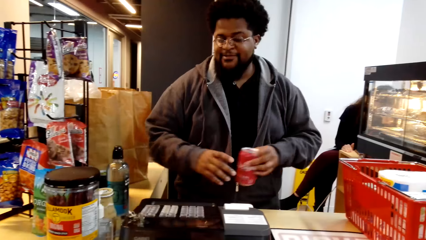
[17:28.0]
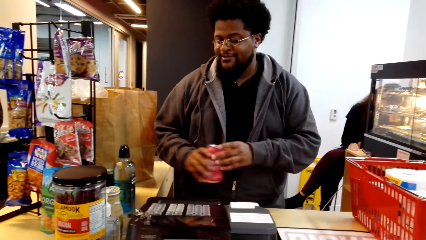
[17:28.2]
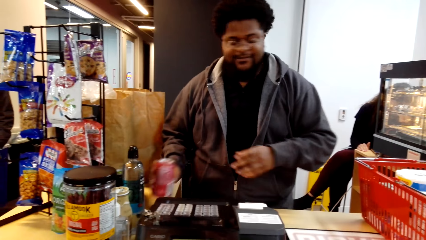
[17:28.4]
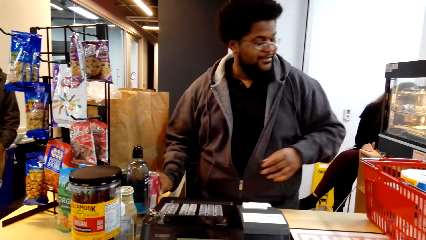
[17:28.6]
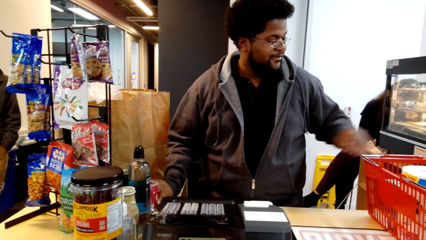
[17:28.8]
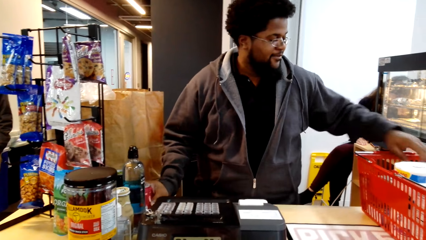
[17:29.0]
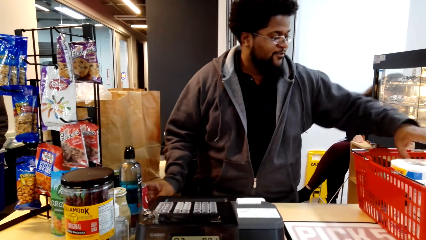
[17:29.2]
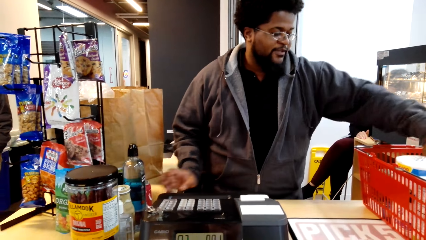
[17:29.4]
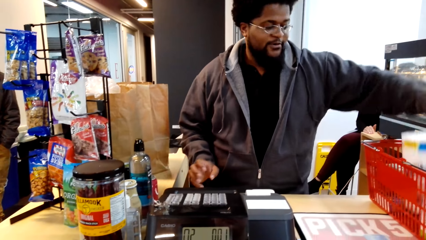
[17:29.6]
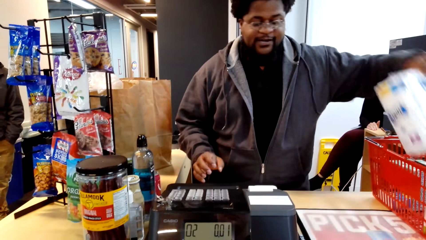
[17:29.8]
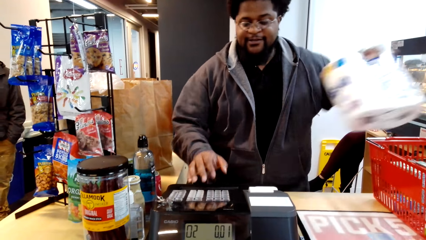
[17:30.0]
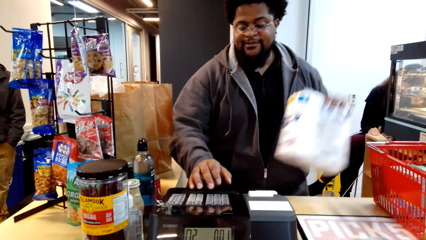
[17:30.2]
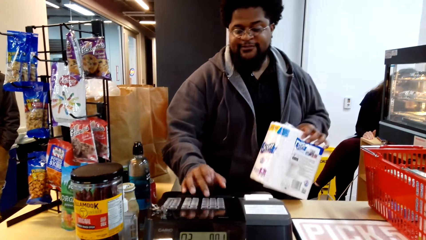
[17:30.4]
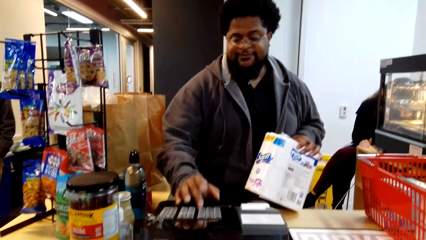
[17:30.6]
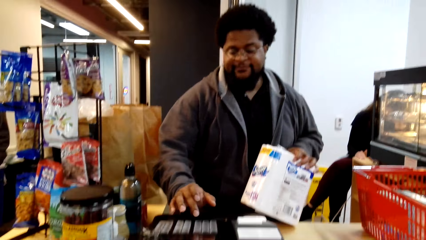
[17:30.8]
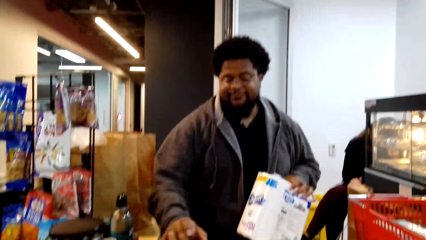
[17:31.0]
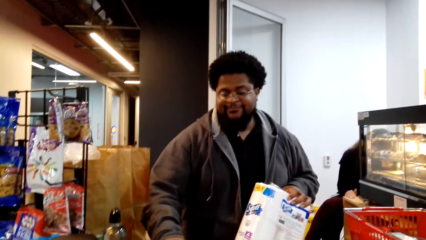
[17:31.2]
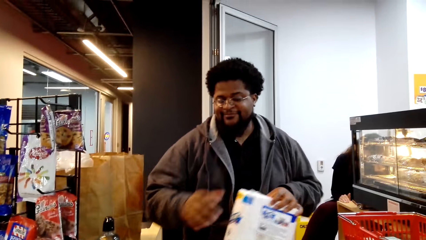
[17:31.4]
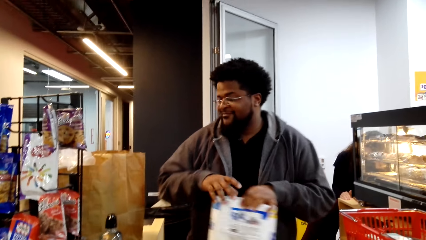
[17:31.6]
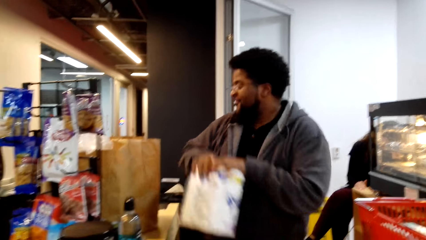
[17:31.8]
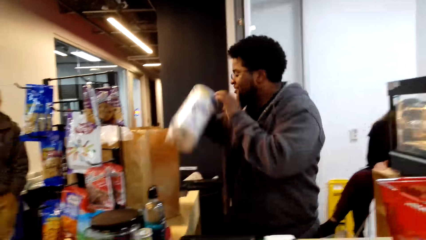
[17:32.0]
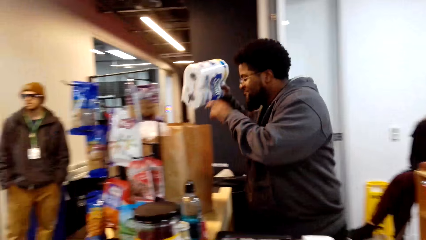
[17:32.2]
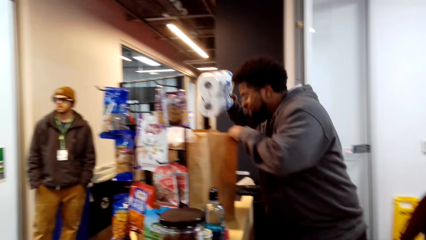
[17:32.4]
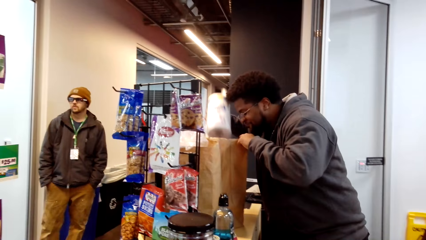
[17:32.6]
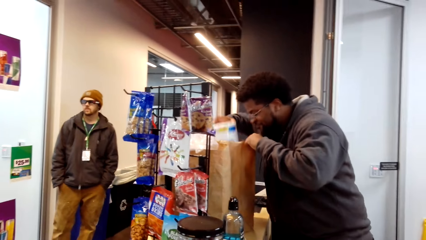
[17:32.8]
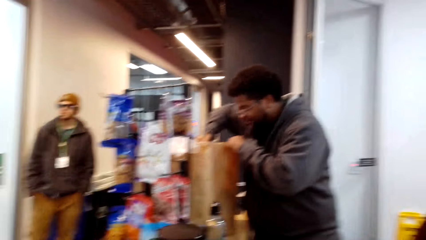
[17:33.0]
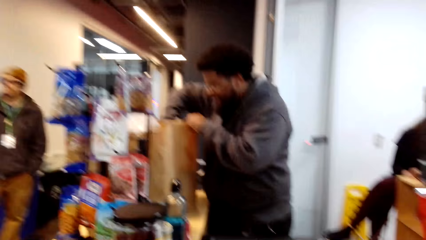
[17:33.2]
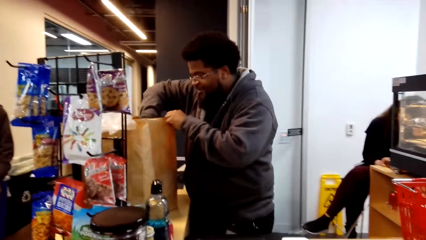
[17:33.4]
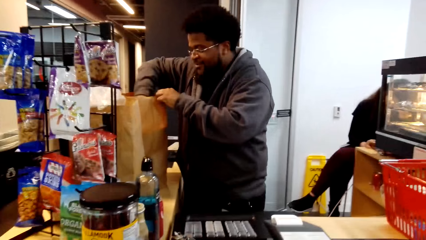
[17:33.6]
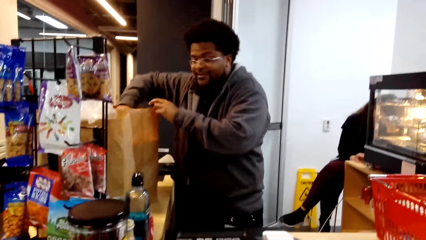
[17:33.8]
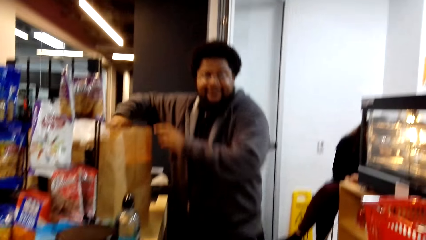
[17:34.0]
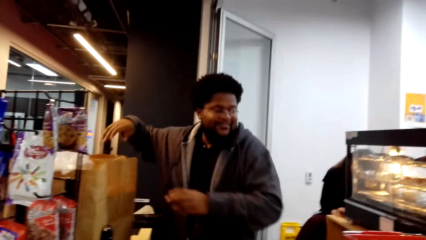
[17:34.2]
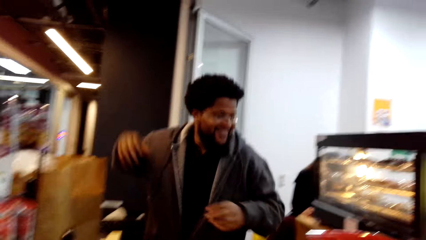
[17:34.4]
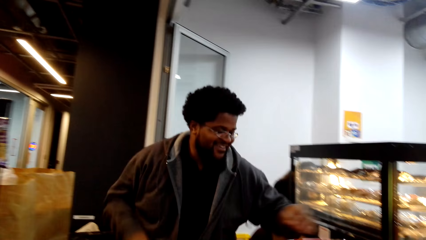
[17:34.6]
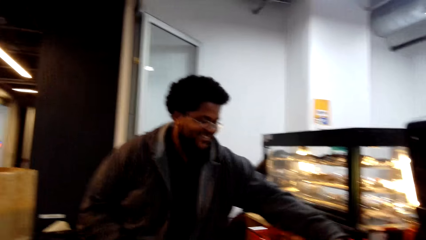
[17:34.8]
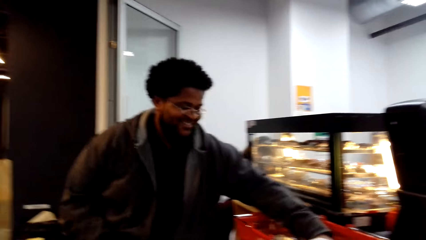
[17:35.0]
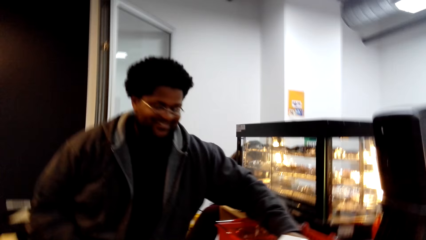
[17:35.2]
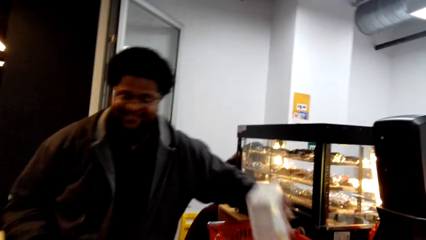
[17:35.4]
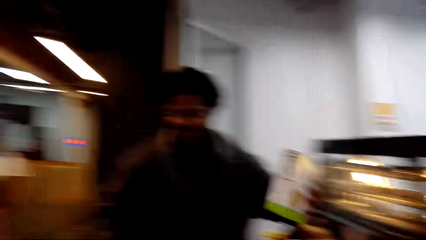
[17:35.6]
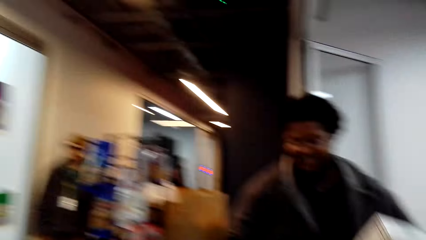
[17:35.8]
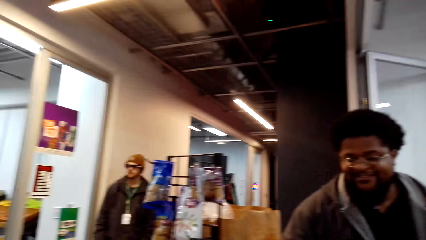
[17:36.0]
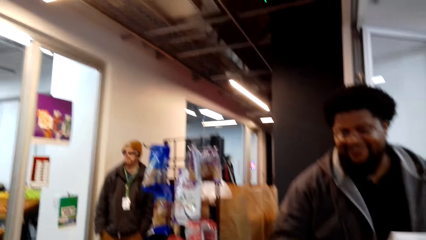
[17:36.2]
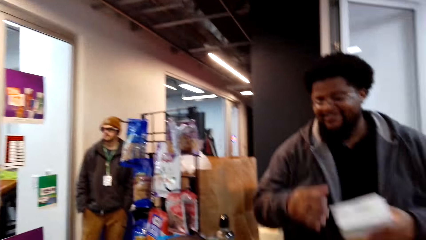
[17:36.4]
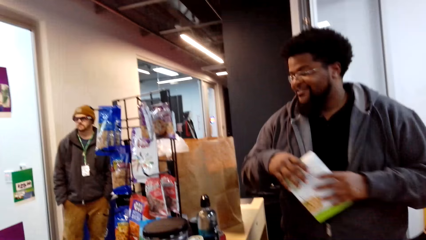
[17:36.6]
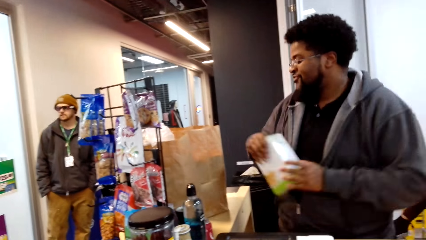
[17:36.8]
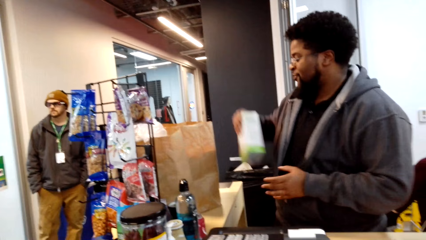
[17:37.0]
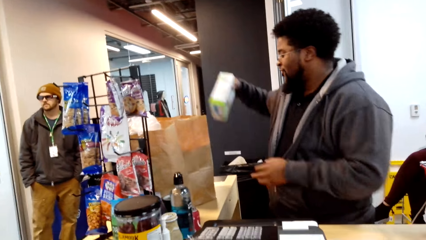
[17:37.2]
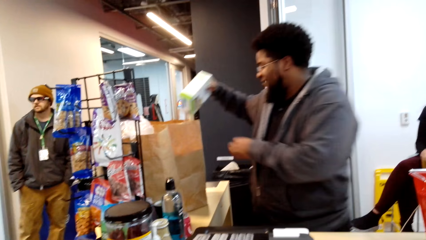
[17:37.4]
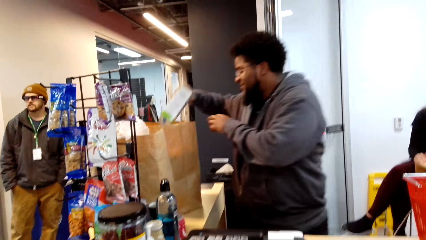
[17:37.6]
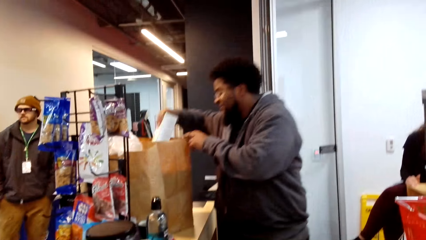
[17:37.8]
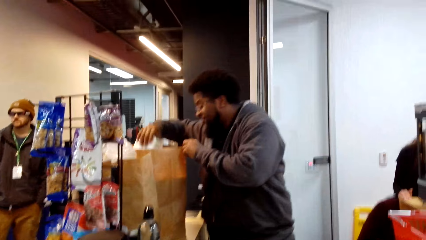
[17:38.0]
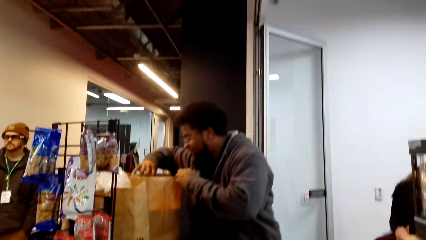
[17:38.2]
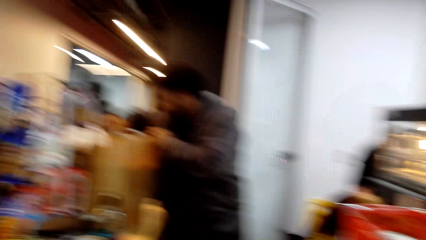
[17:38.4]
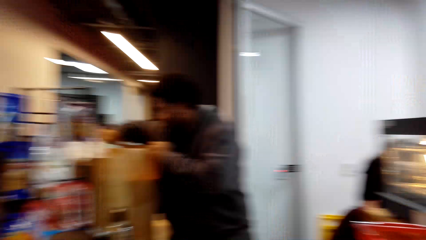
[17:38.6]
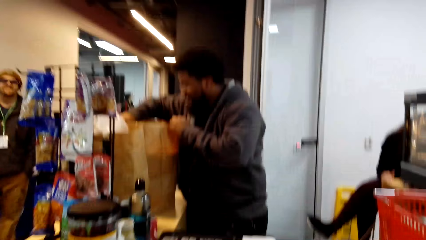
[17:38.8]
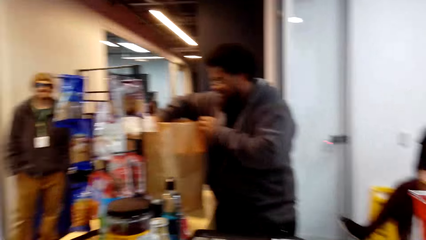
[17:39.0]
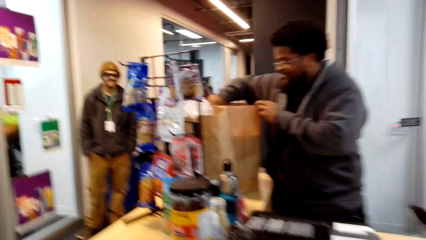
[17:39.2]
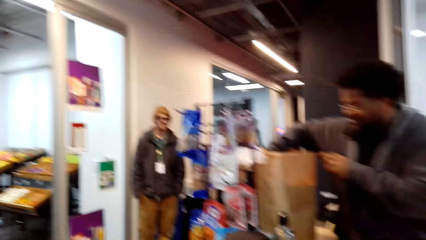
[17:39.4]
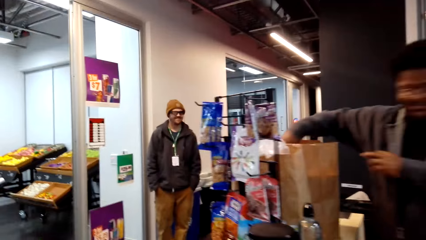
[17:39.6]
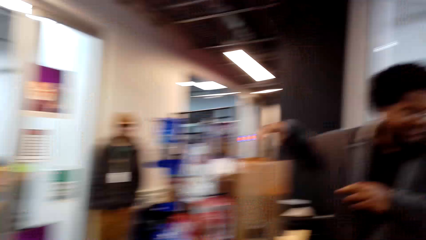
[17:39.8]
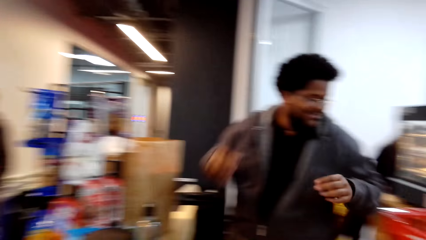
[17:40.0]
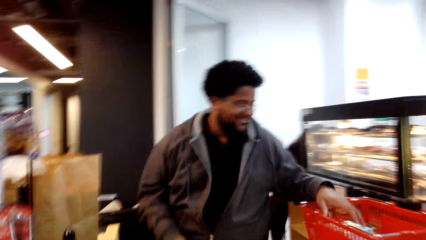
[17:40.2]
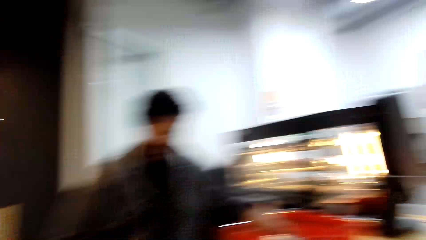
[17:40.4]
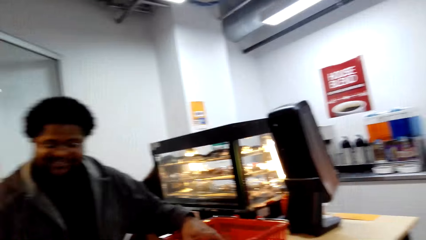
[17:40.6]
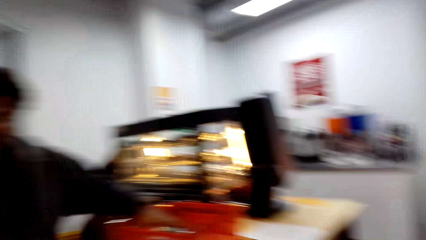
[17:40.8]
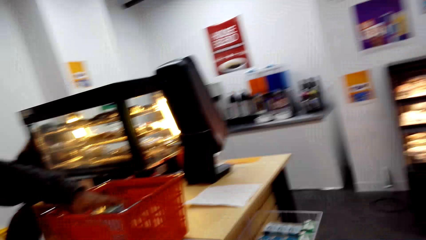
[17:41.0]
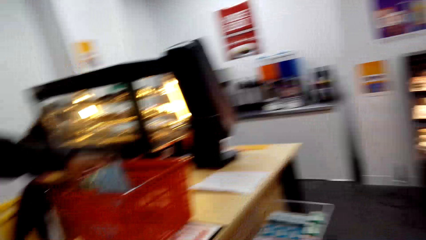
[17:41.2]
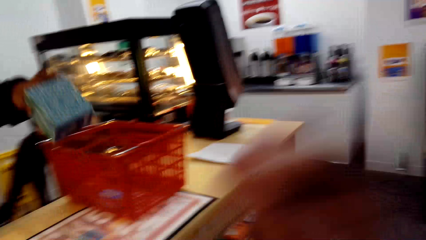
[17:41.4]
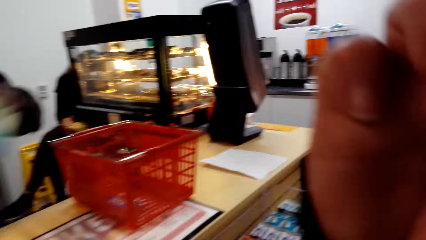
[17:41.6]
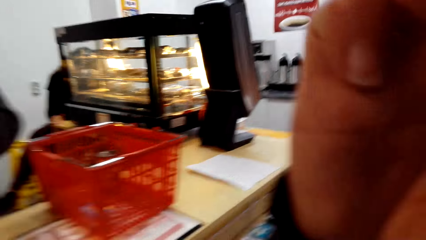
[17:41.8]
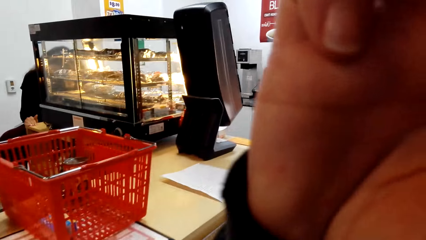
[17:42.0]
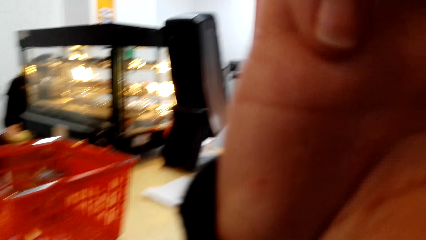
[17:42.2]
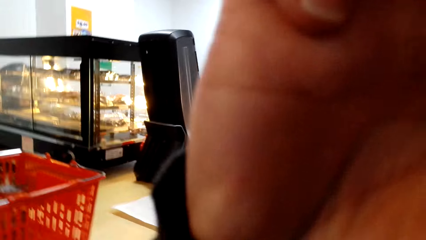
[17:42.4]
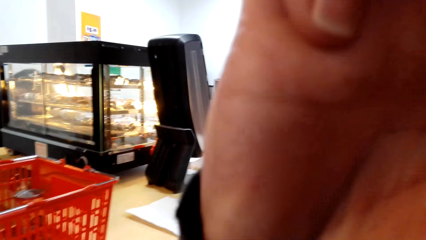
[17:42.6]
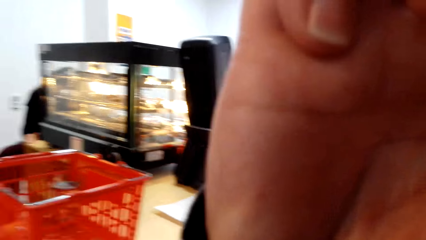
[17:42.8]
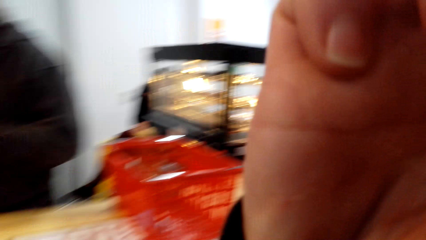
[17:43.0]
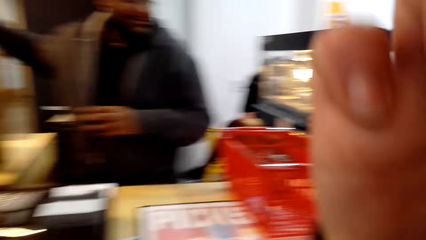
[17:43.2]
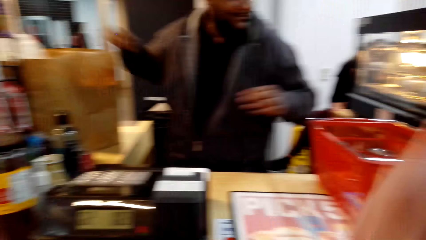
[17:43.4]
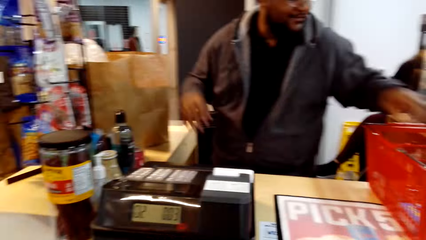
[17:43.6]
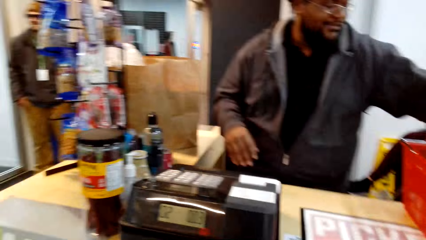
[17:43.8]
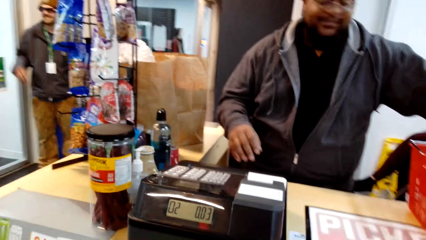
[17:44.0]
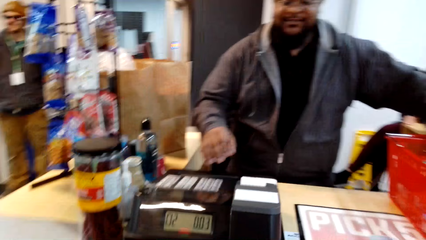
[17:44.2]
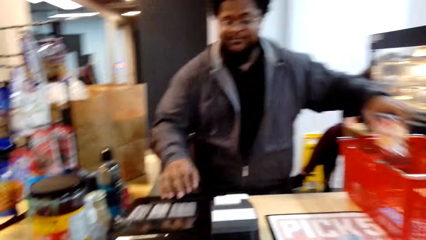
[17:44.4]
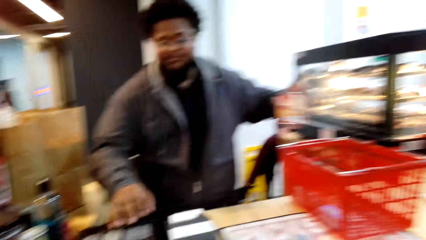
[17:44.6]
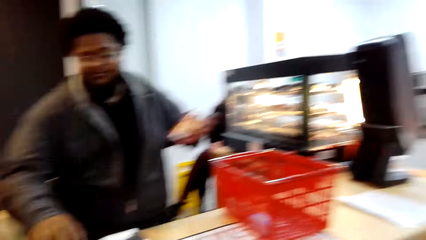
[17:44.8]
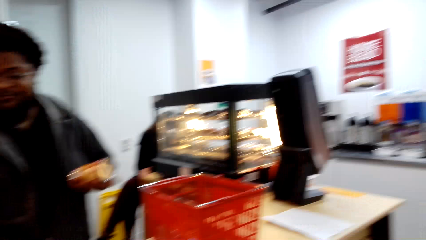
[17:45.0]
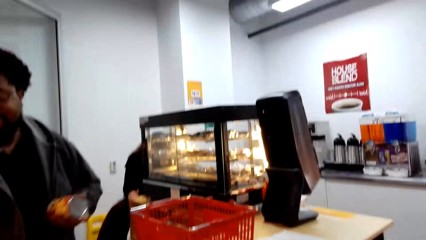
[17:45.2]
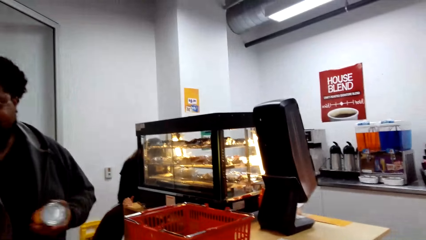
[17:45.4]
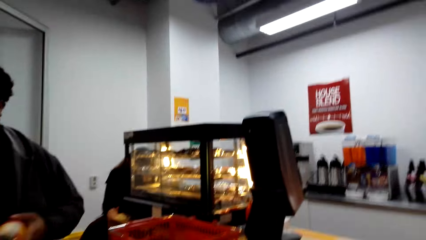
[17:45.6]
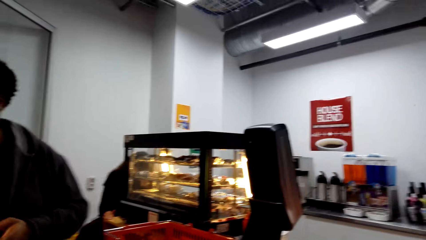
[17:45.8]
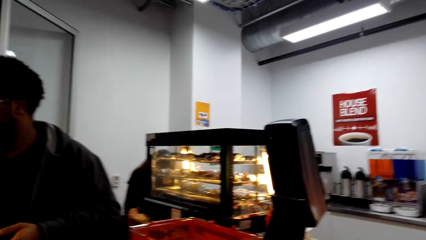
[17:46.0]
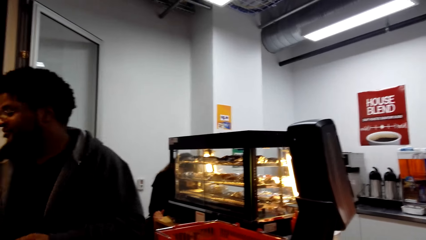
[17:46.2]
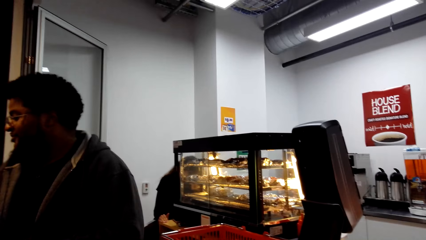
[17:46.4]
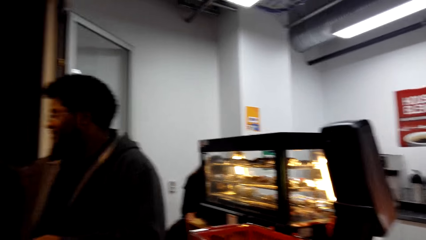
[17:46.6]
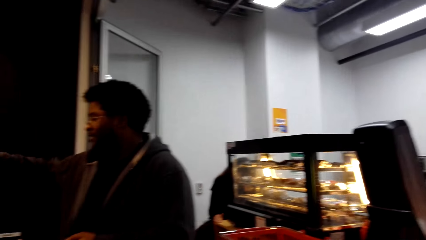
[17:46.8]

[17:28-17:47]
A person presses the machine, puts the can on the counter, and picks up the tissue from the trolley. The person presses the machine and puts the tissue in the paper. The camera wearer communicates with the person. The person puts the packet in the paper. The camera wearer talks to the person. They do something. They touch the camera.
